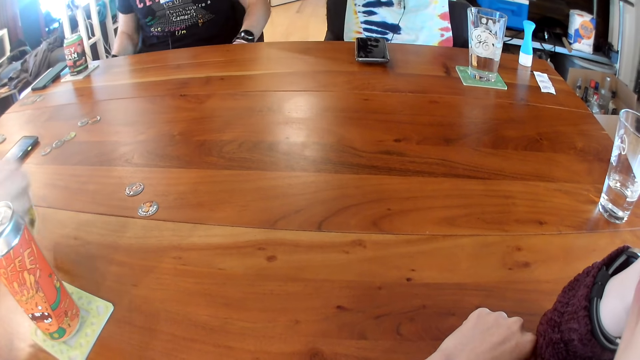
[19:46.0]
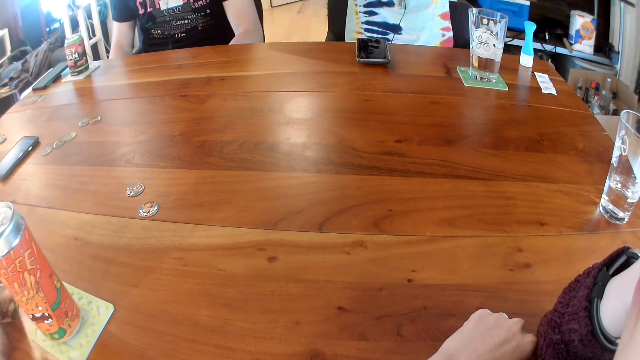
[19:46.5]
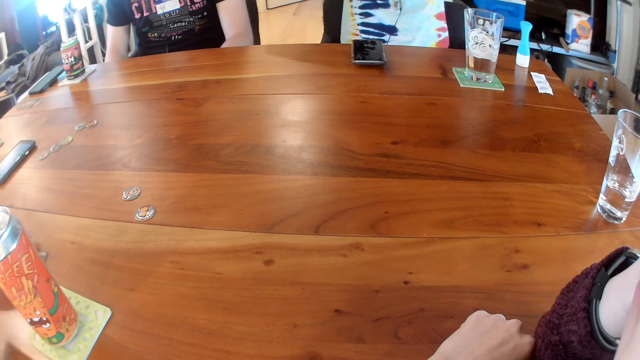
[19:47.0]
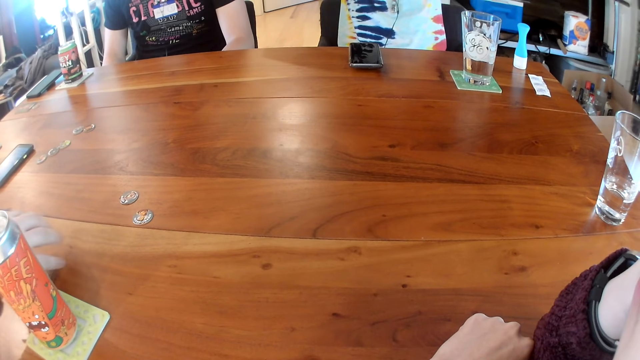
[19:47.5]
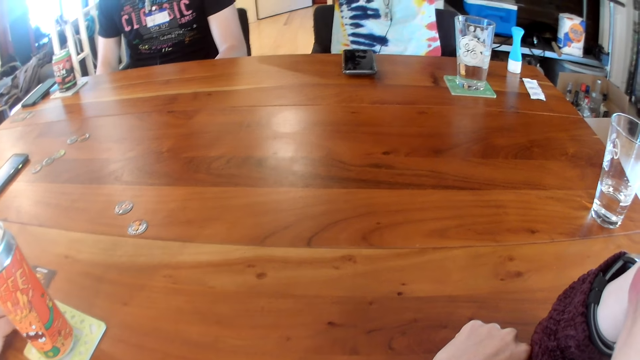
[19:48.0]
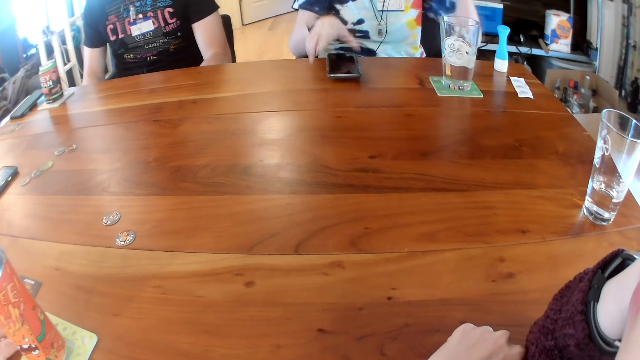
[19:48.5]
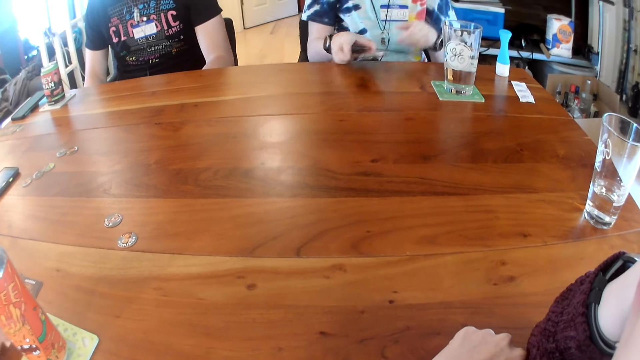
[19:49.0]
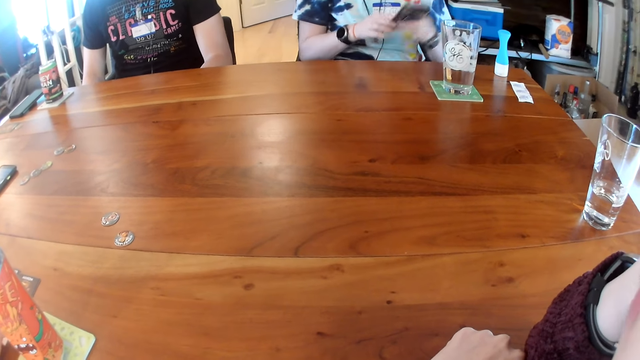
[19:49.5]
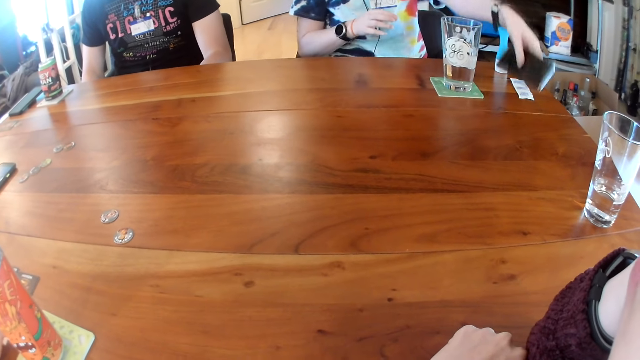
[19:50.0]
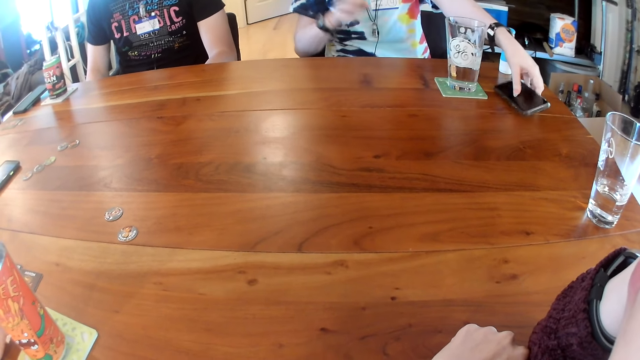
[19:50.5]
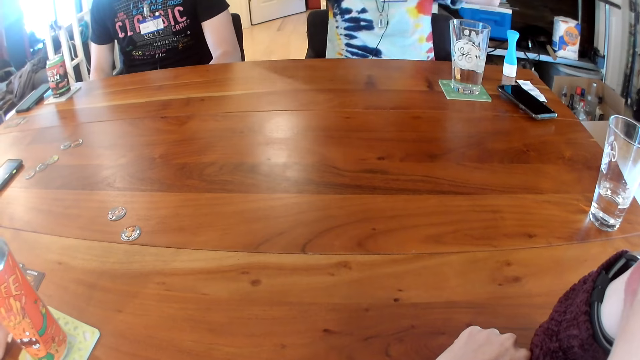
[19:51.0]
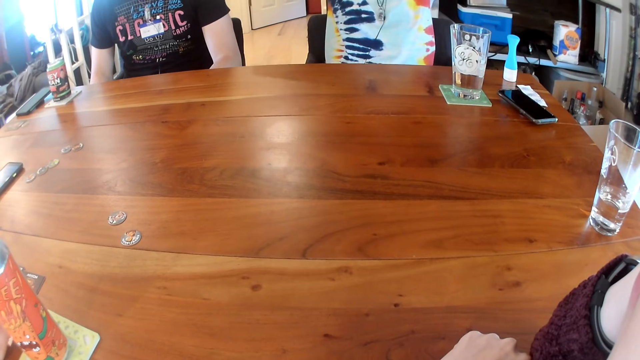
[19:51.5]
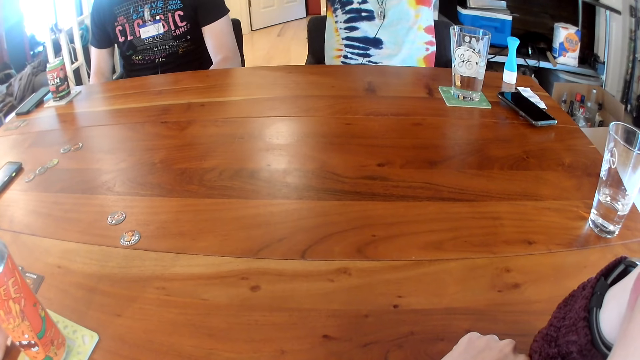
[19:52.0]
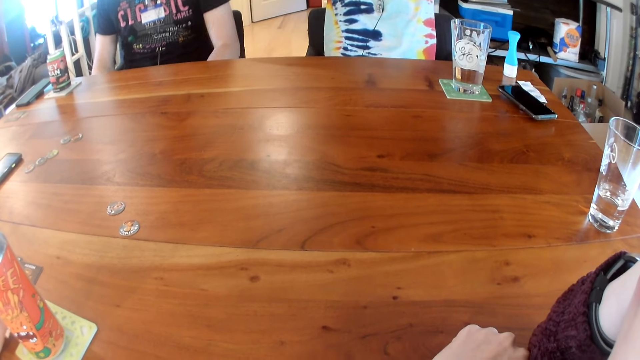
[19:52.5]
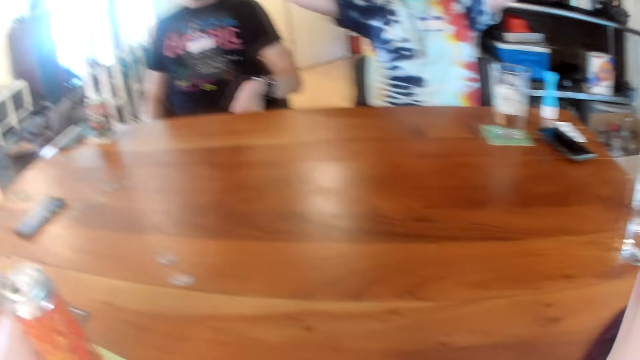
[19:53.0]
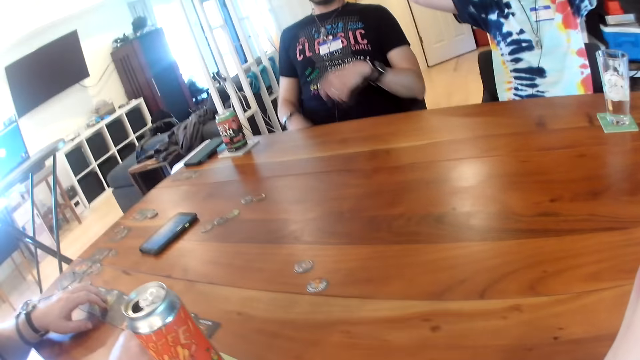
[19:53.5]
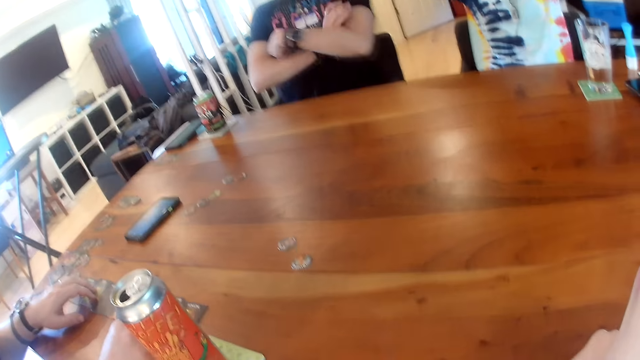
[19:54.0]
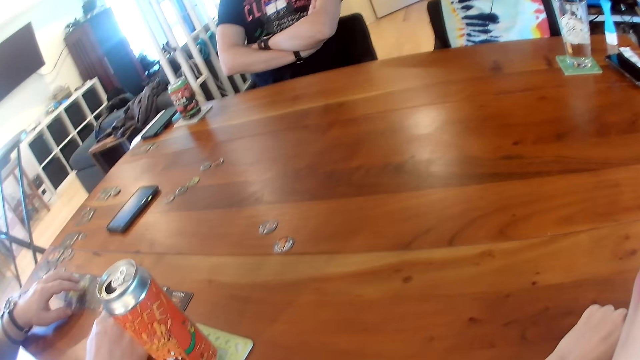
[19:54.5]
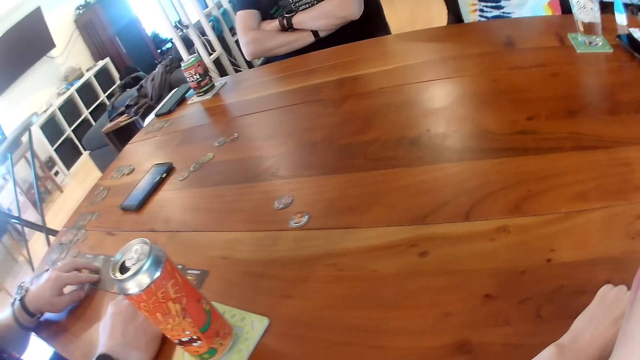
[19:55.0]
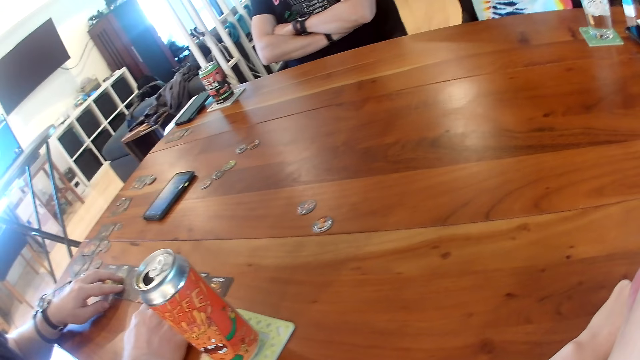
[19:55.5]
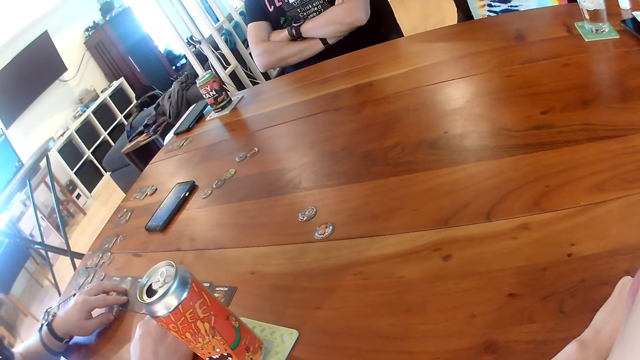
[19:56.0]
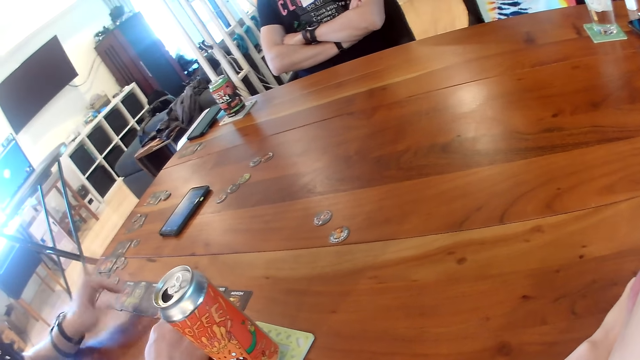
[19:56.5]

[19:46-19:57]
The man places the card on the table with his right hand. The woman picks up the phone from the table with her right hand. She passes the phone from her right hand to her left hand. She places the phone on the table with her left hand. A person folds his arms.

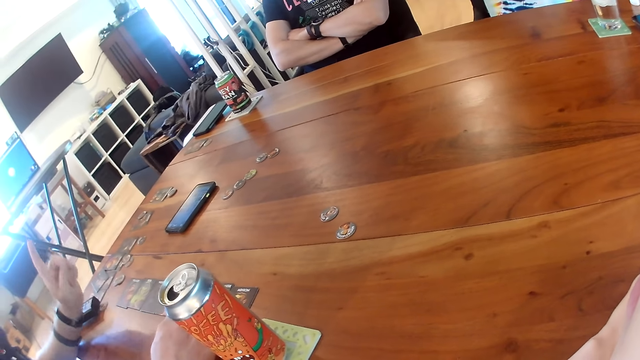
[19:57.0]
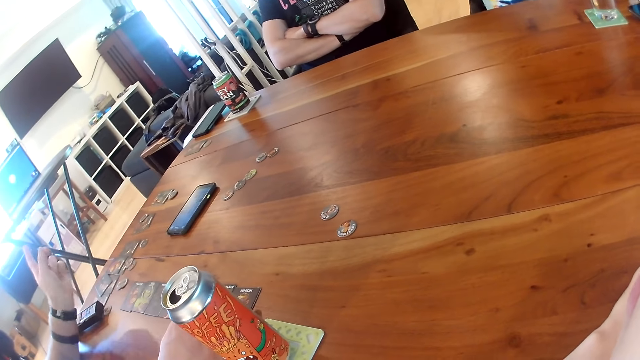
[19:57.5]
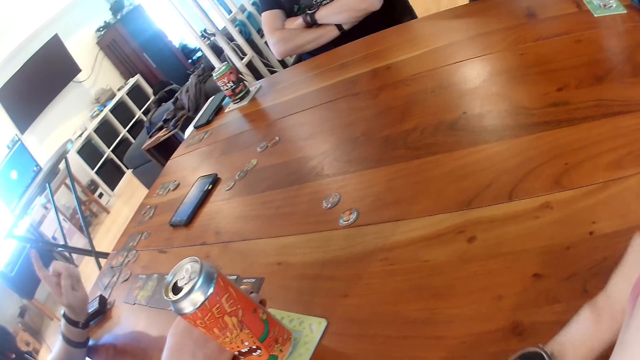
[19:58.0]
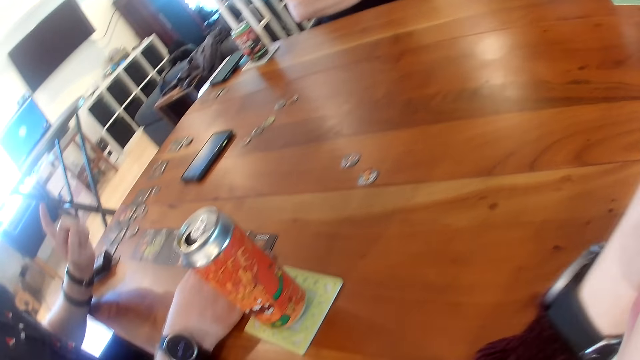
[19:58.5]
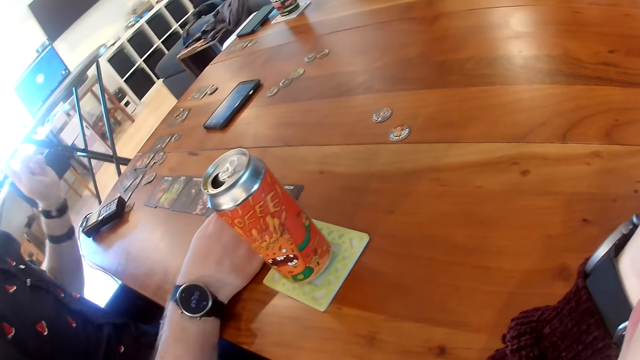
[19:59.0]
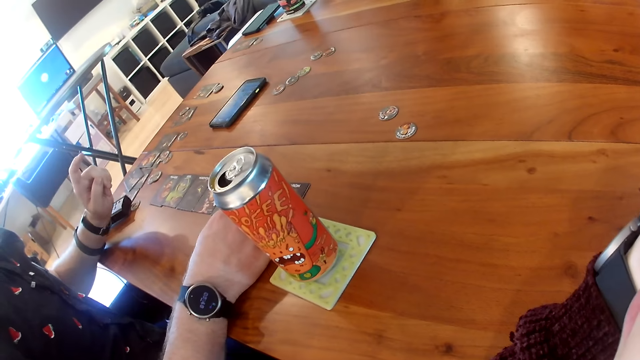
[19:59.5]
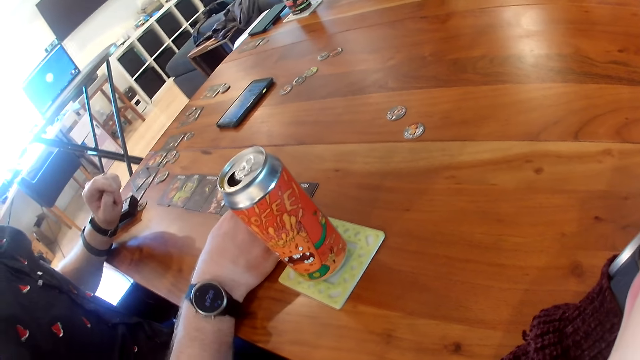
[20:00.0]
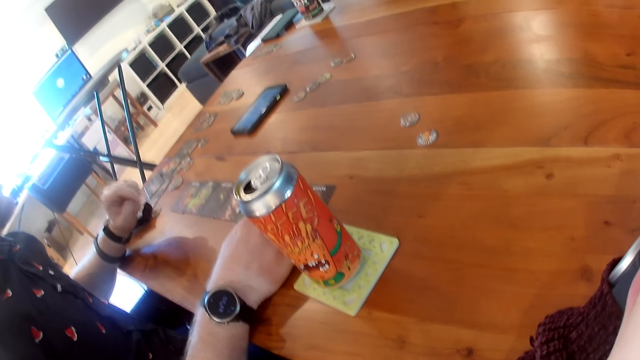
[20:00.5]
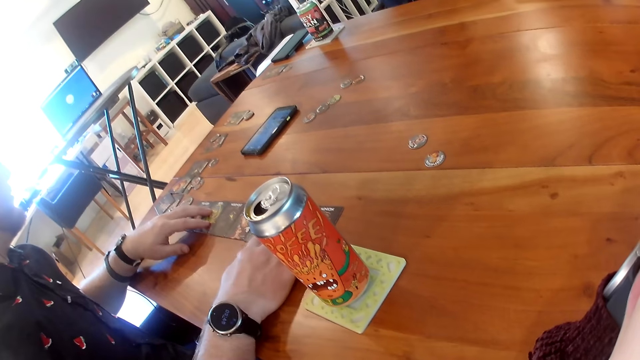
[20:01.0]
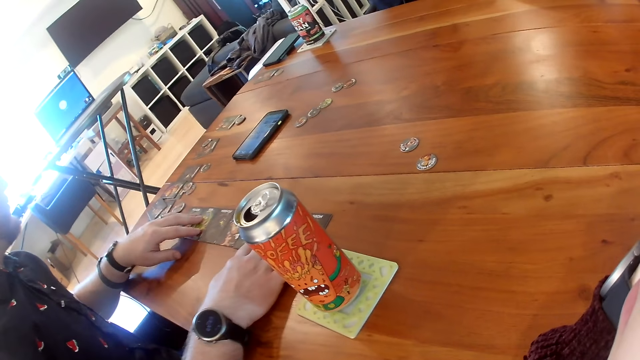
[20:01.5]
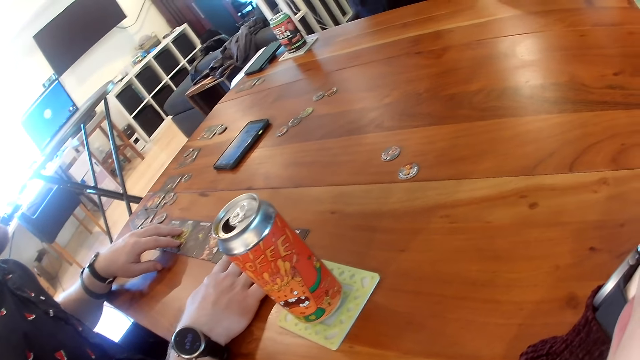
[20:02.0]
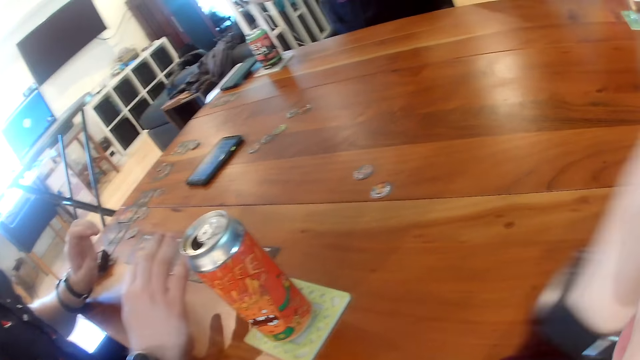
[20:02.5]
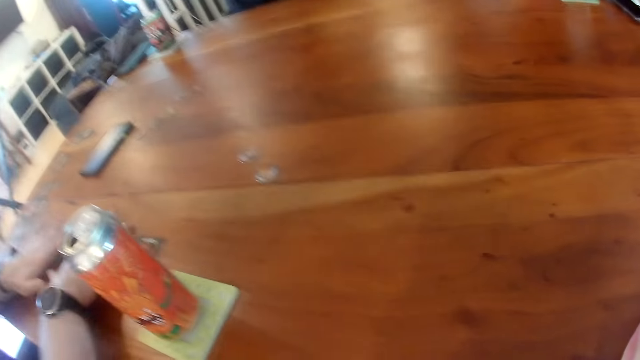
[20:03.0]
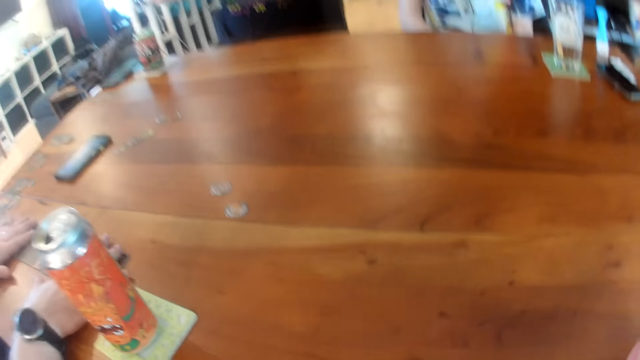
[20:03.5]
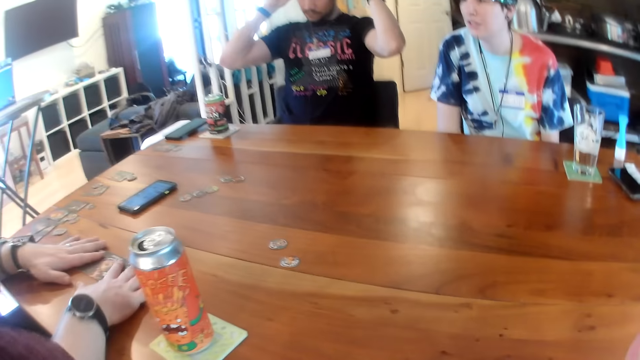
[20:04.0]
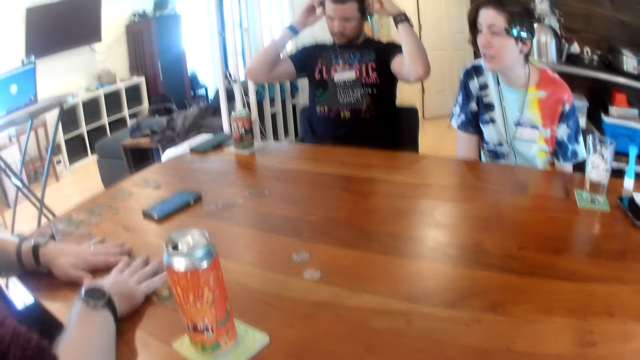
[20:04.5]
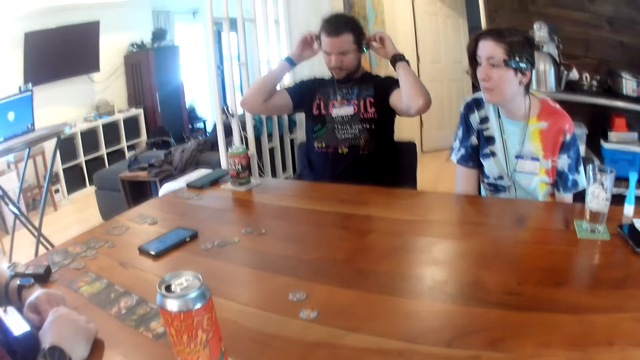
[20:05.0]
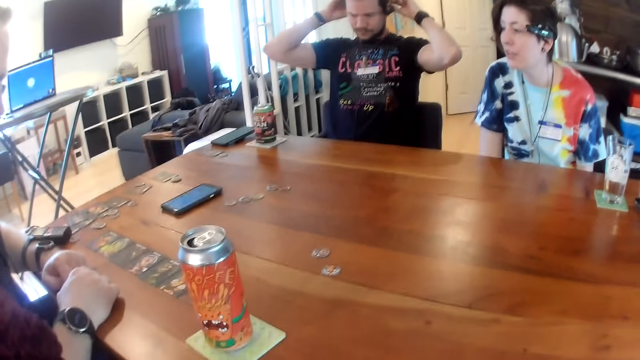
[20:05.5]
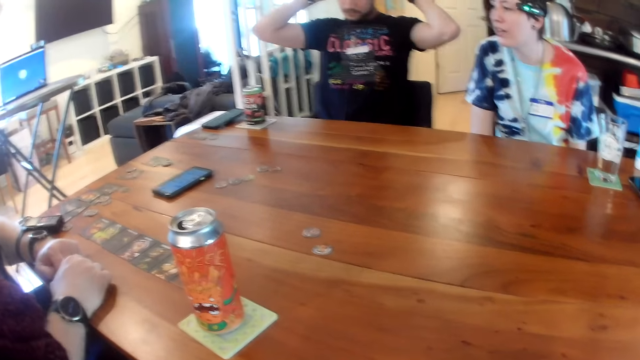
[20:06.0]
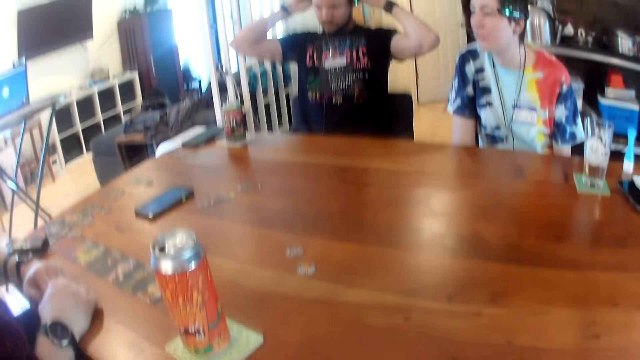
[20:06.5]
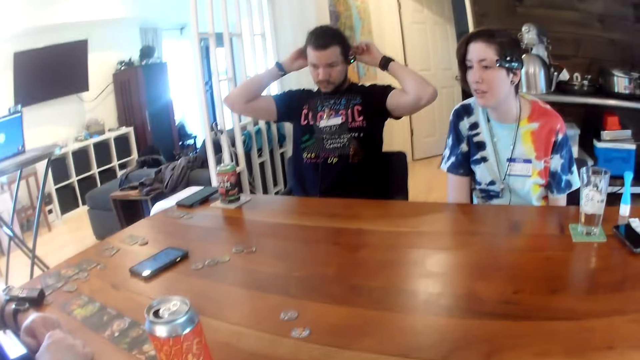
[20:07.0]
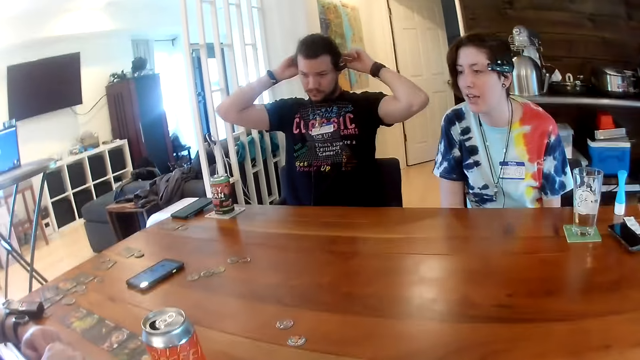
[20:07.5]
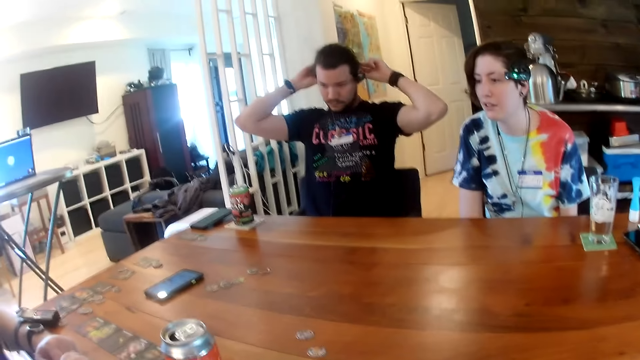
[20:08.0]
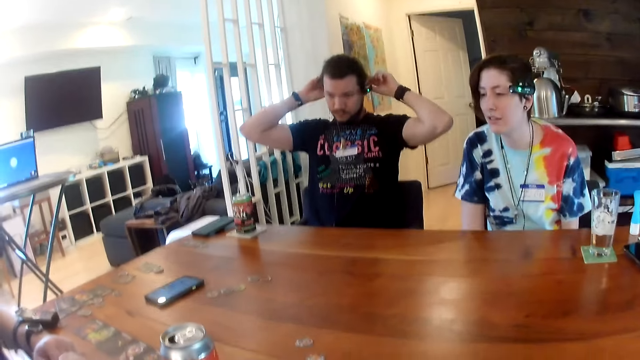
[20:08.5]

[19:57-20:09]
The man talks to the person and the woman. He places his left hand on the cards on the table. He adjusts the cards on the table with his two hands. The person adjusts the camera.
